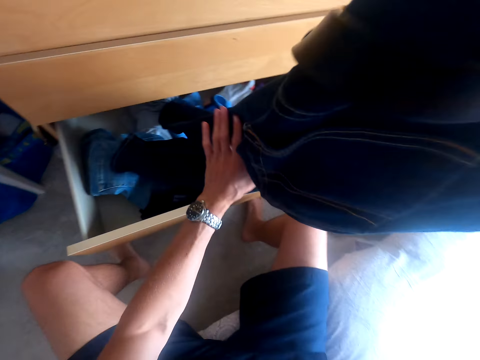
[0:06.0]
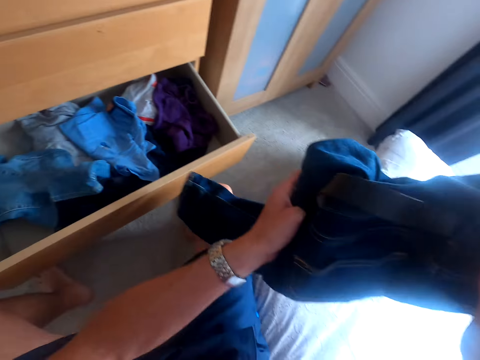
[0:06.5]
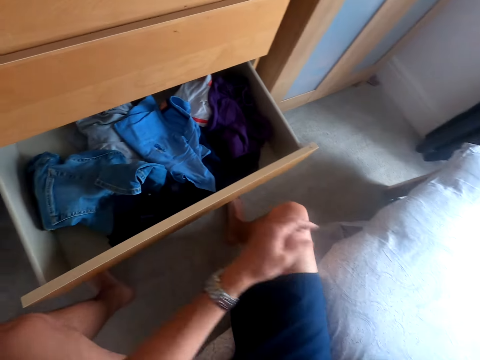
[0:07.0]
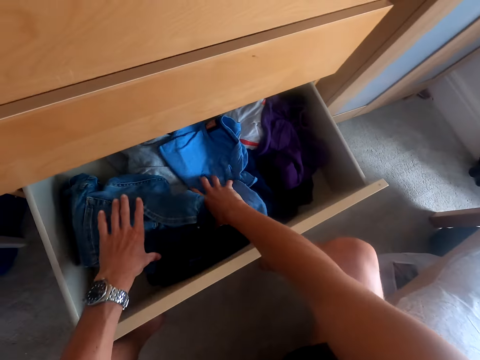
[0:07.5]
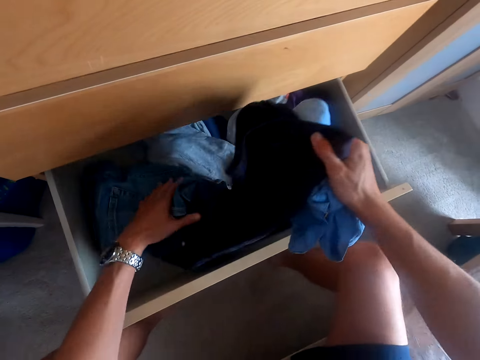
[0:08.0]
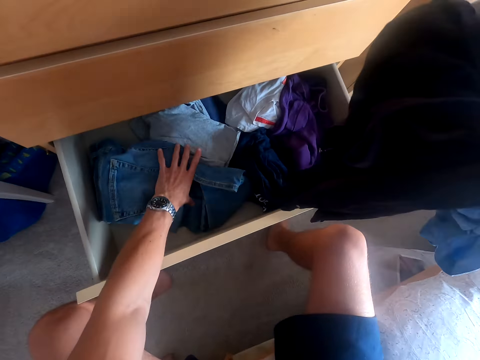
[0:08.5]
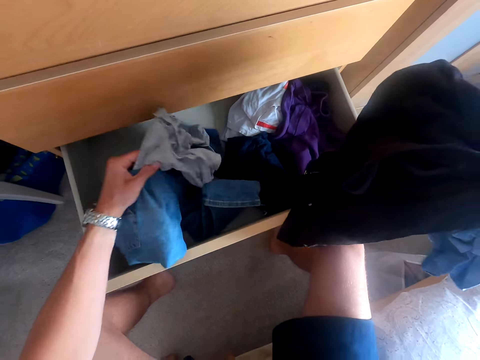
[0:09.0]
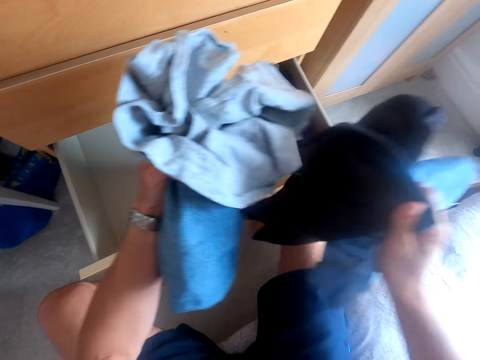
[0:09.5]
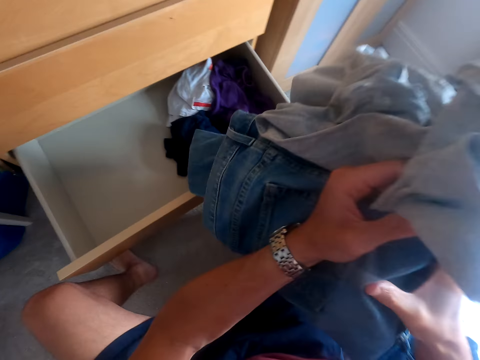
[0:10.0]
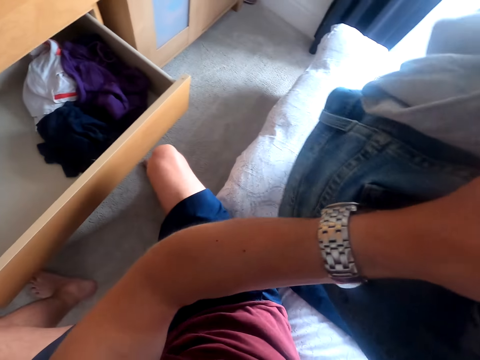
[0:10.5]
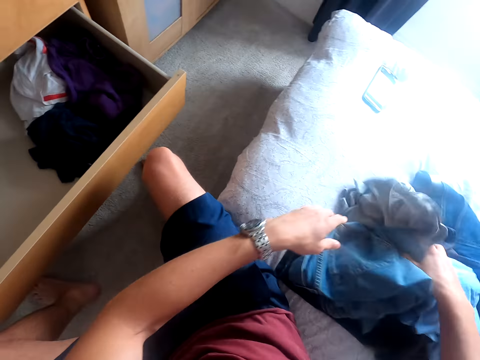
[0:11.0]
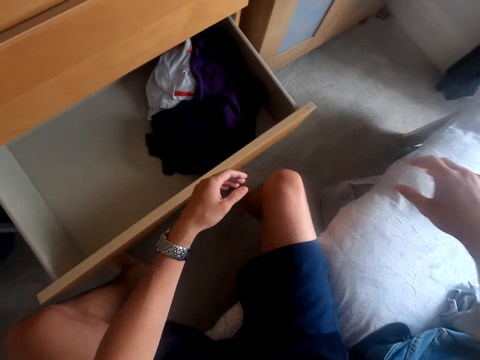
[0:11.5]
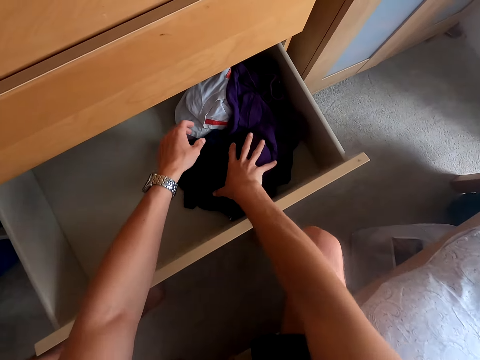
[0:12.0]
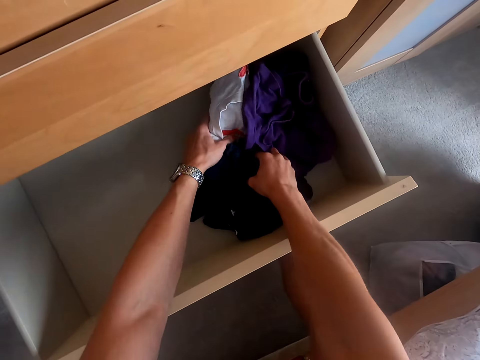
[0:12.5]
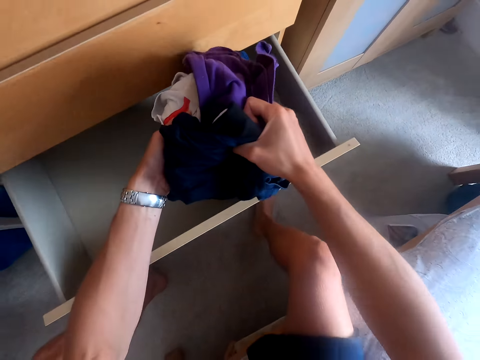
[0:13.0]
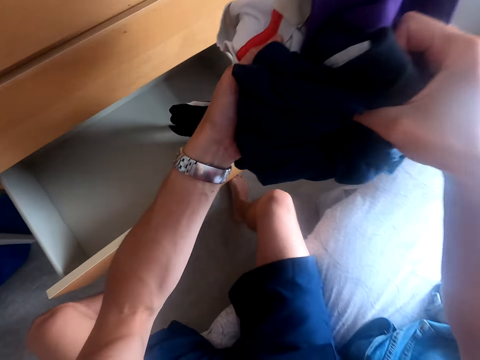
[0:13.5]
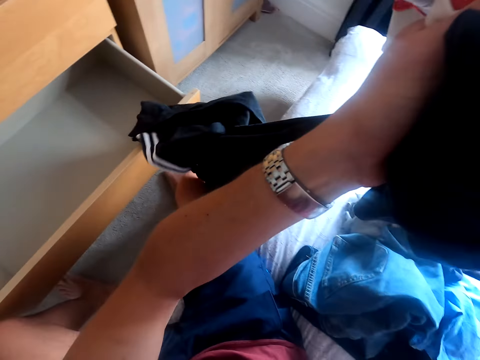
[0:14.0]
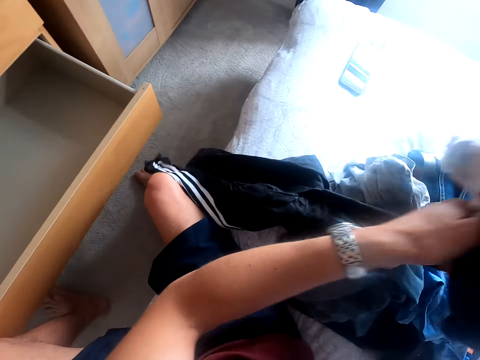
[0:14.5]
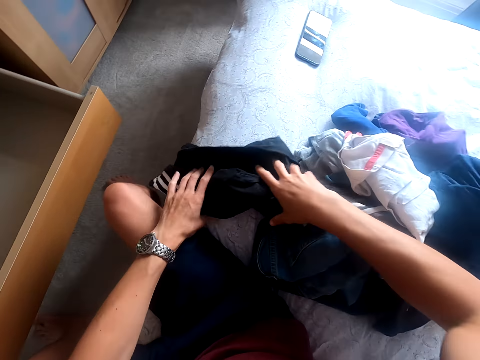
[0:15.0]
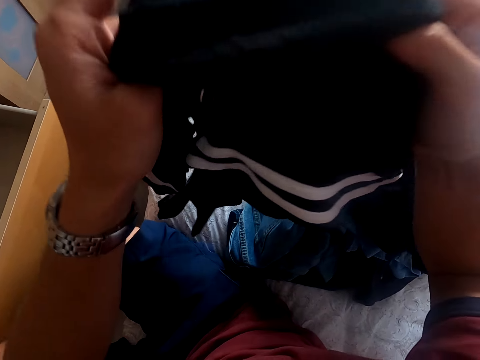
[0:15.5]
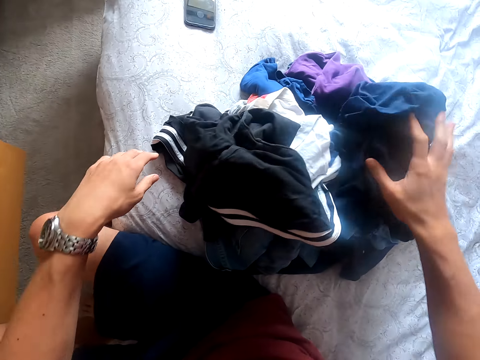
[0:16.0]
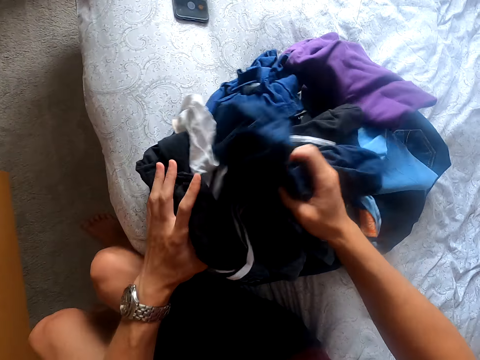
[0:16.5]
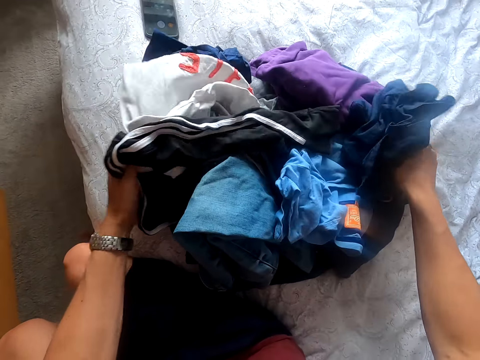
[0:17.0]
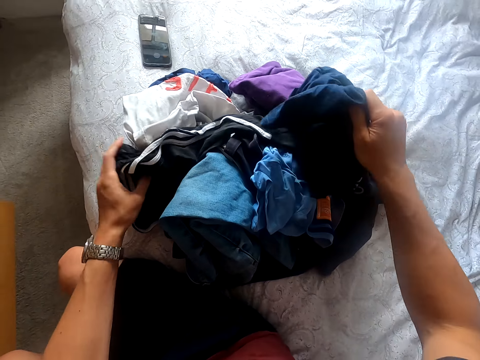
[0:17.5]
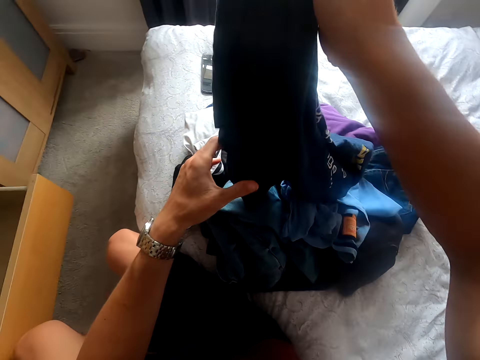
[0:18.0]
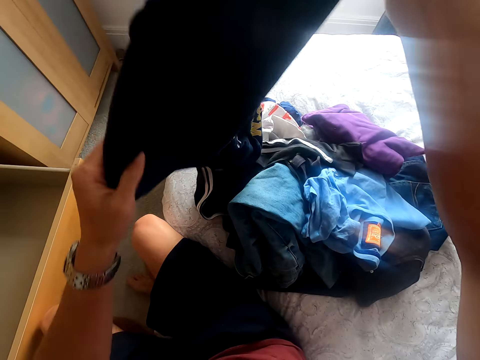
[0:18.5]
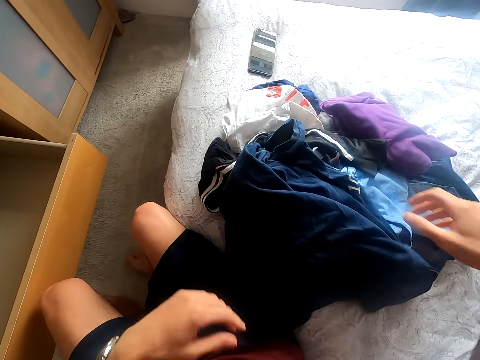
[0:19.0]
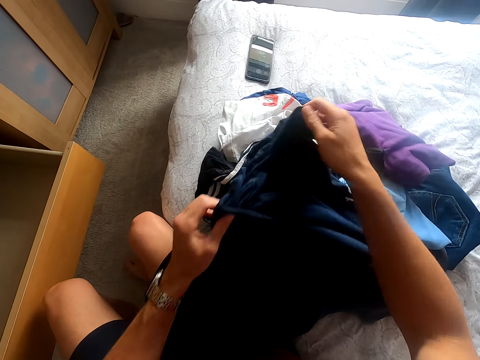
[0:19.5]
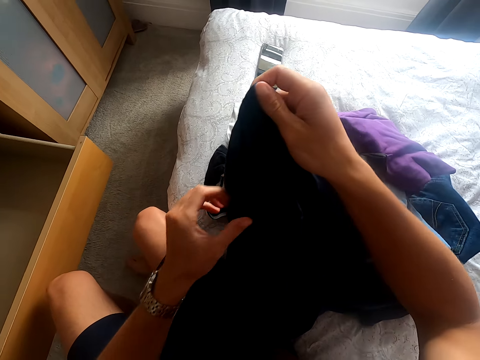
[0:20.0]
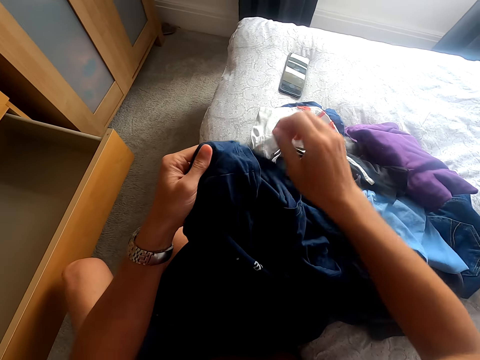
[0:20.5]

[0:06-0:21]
The camera wearer removes trousers from the drawer. They drop the trousers on the bed. They pick up clothes from the drawer. They drop the clothes on the bed. They remove tops from the drawer. They drop the clothes on the bed. They pick up the clothes on the edge of the bed. They drop the clothes on the bed. They pick up a t-shirt on the bed. They straighten the t-shirt.

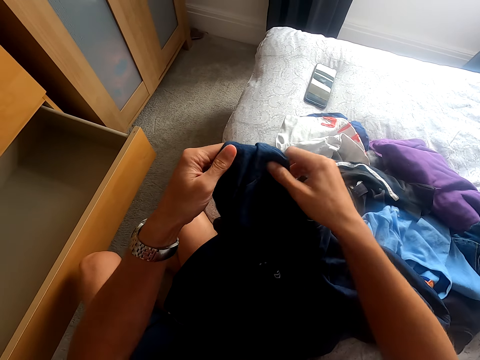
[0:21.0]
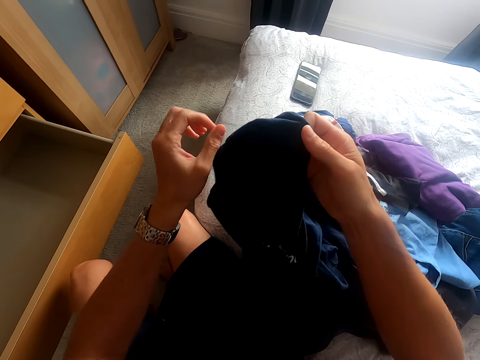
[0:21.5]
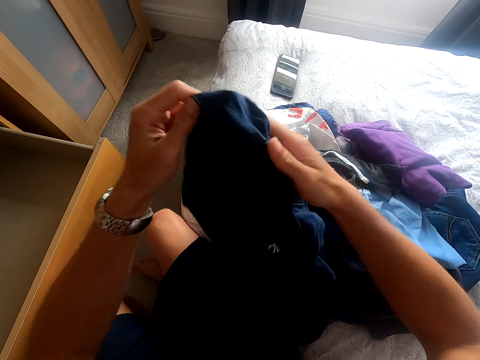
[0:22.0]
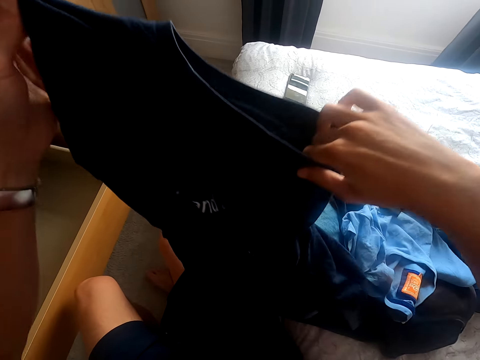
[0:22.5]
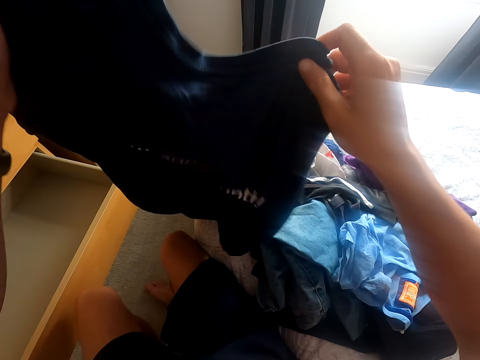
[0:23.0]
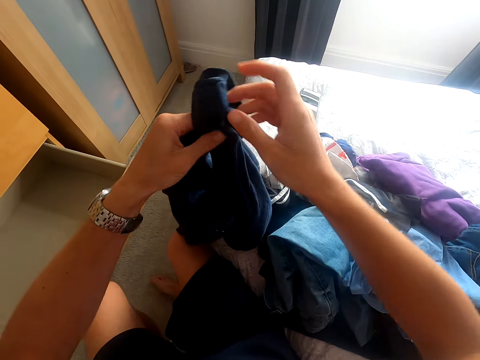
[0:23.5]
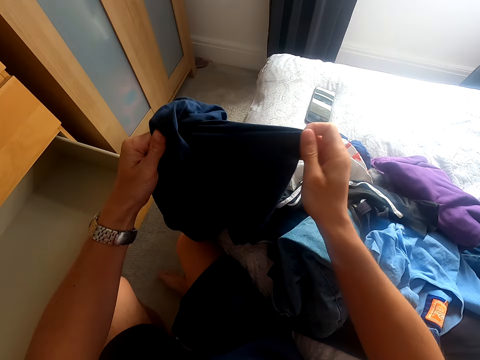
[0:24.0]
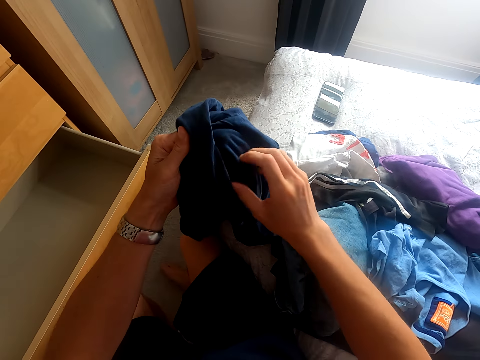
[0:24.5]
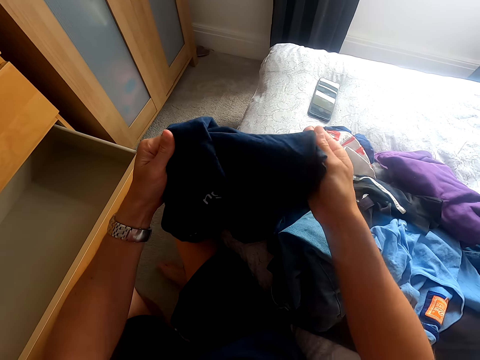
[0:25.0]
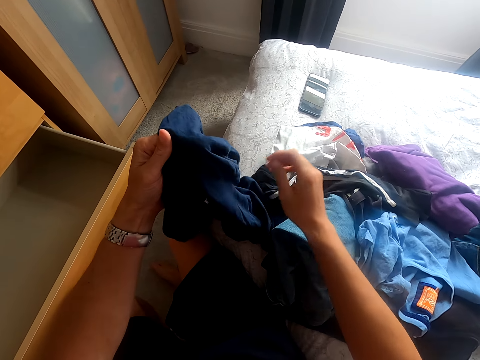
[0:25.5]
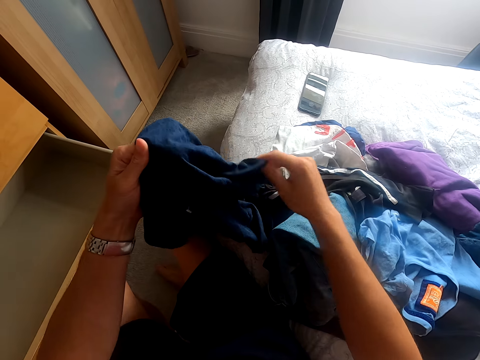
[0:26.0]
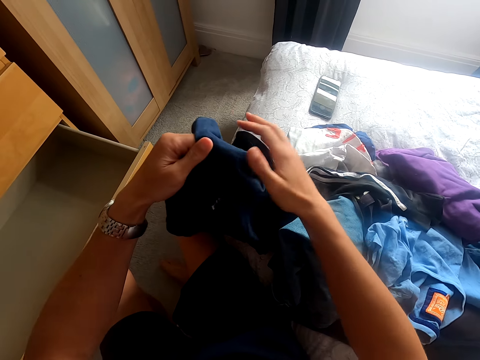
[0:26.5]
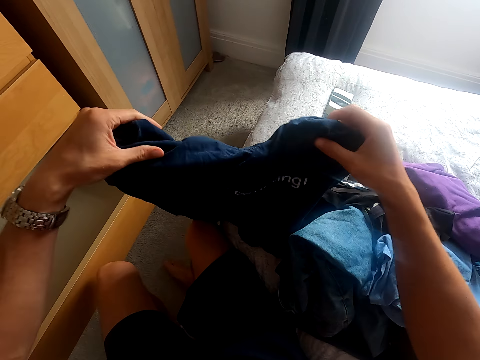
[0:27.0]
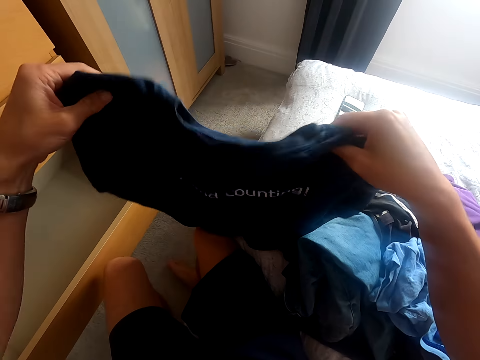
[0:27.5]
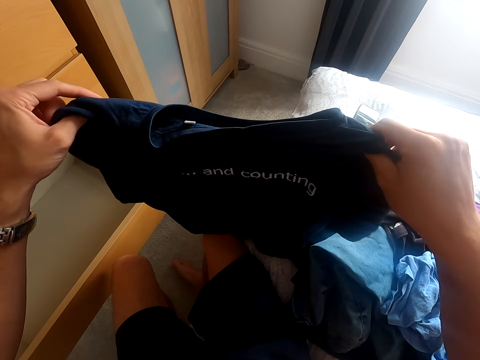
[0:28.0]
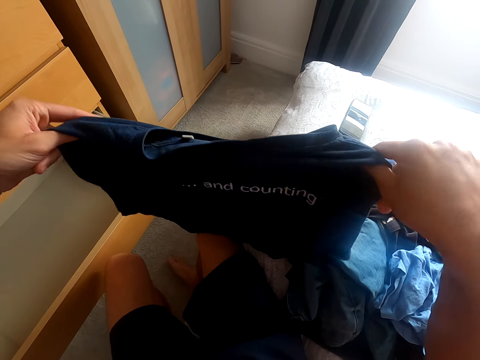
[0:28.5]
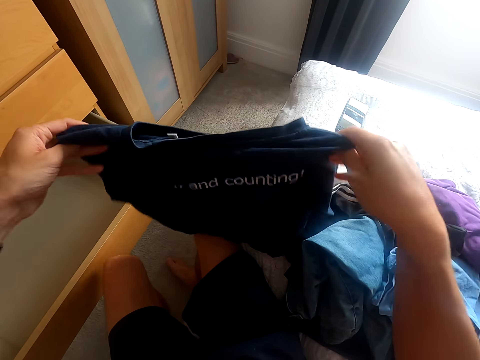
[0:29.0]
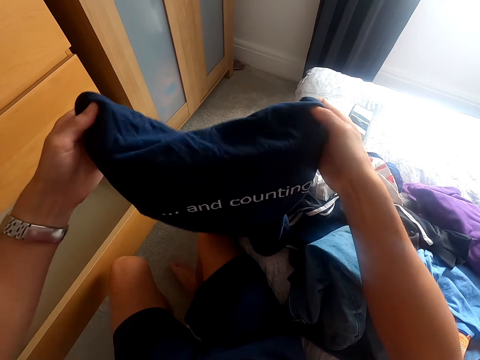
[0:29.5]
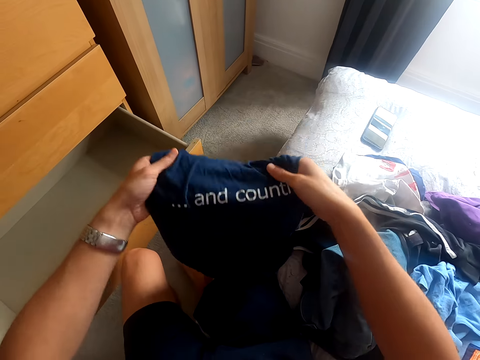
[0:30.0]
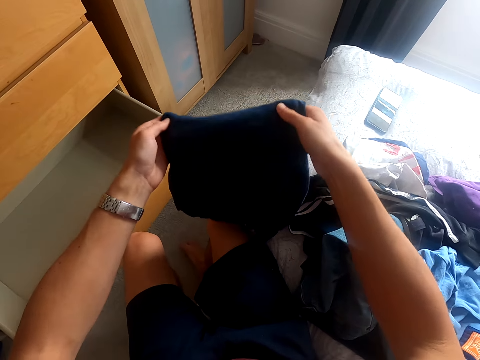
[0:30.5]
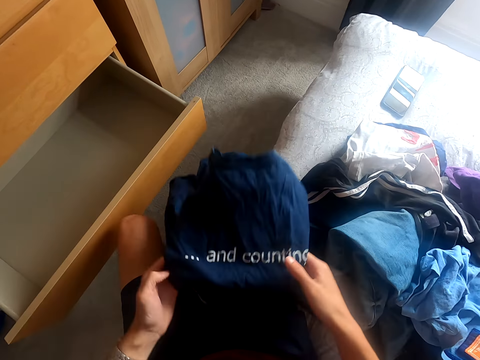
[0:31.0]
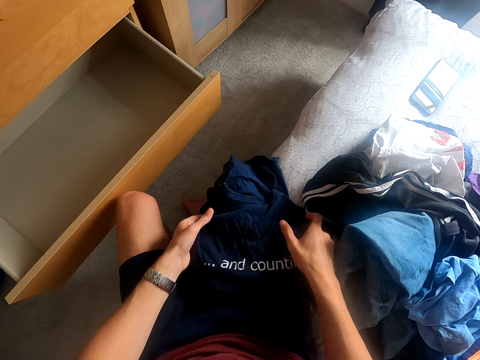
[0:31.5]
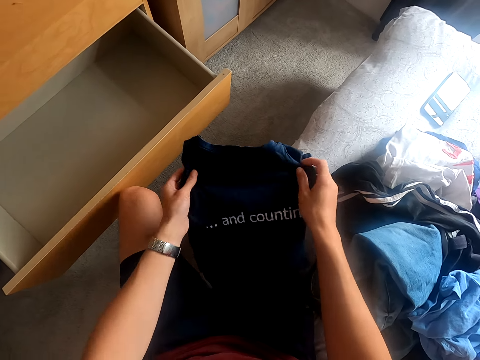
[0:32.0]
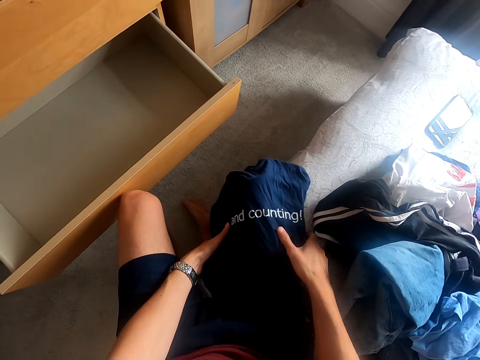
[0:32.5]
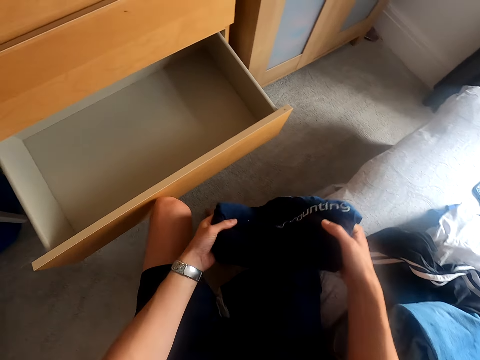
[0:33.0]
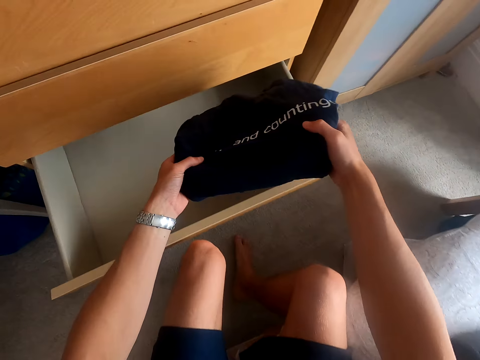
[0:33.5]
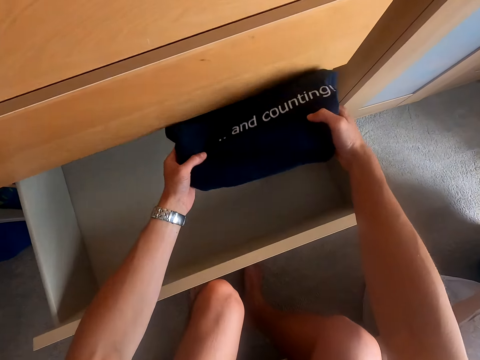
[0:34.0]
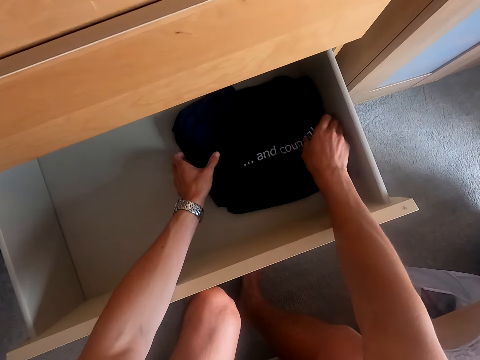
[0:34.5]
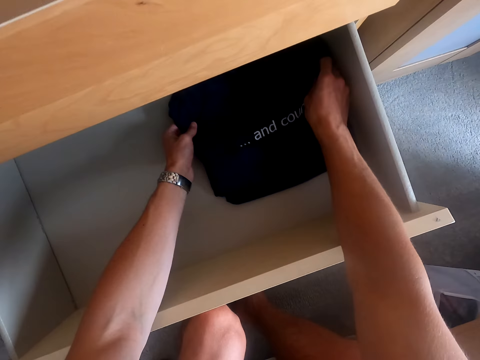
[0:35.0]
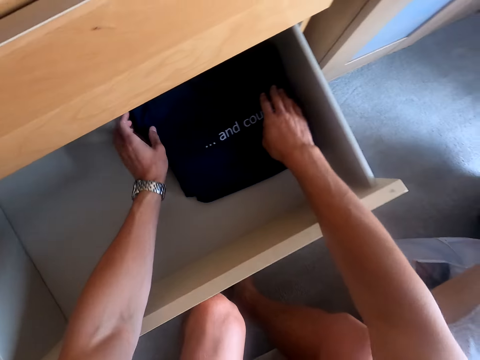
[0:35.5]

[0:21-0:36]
The camera wearer looks at the t-shirt. They lift the t-shirt. They lower the t-shirt. They look at the t-shirt. They lift the t-shirt. They straighten the t-shirt. They drop the t-shirt on the knee. They fold the t-shirt. They put the t-shirt in the drawer.
